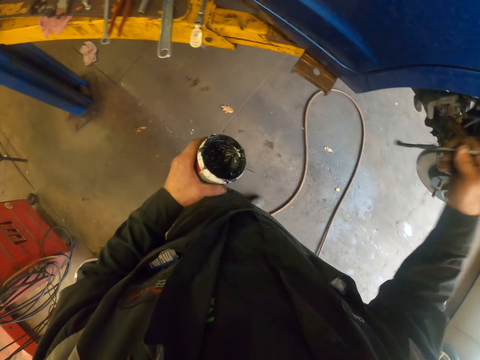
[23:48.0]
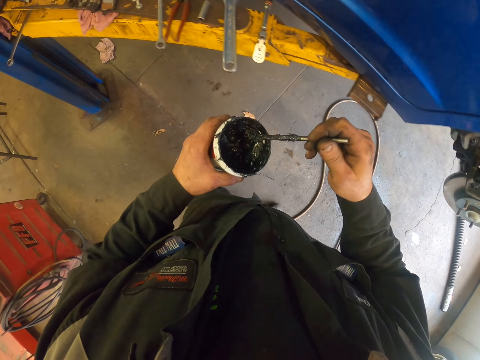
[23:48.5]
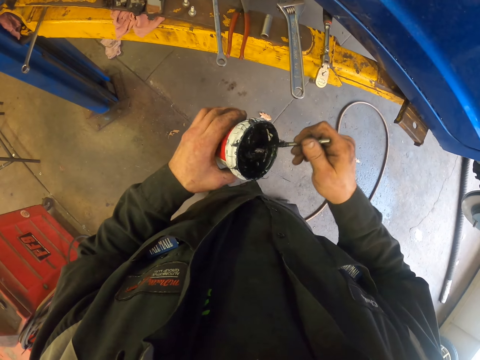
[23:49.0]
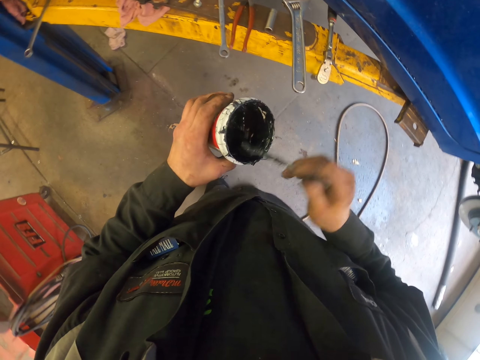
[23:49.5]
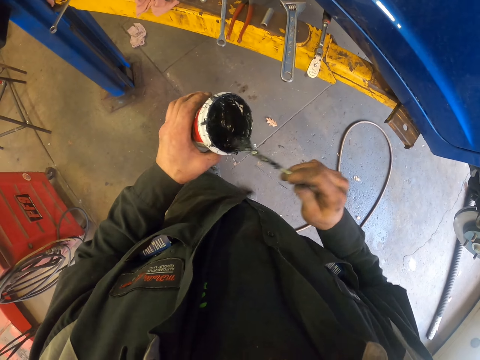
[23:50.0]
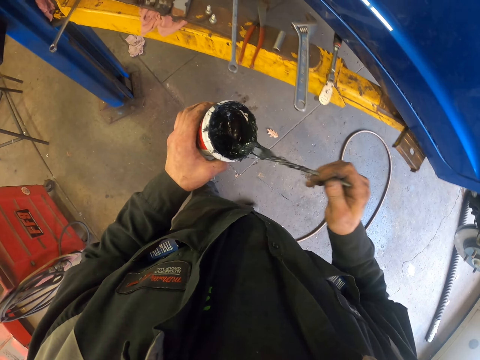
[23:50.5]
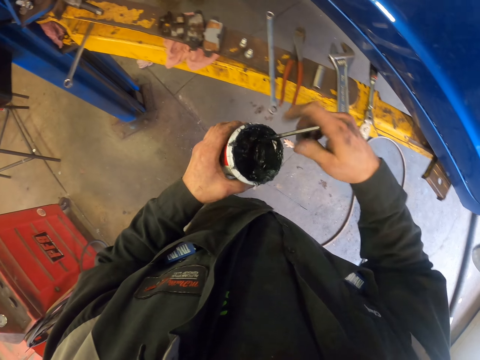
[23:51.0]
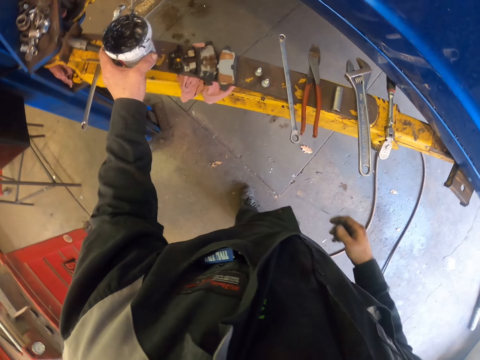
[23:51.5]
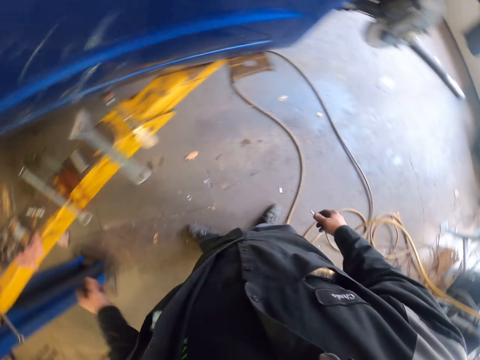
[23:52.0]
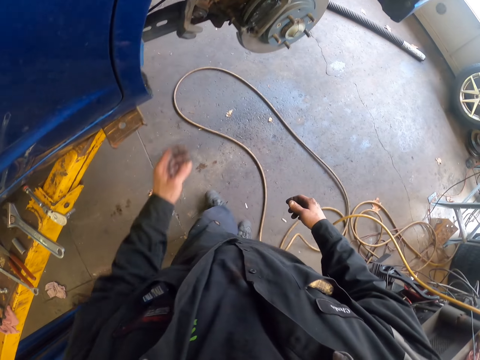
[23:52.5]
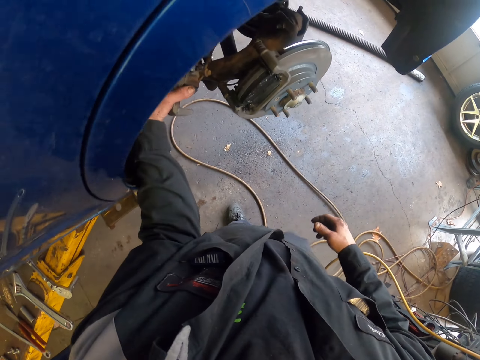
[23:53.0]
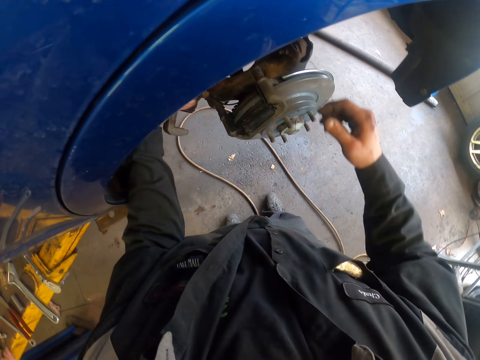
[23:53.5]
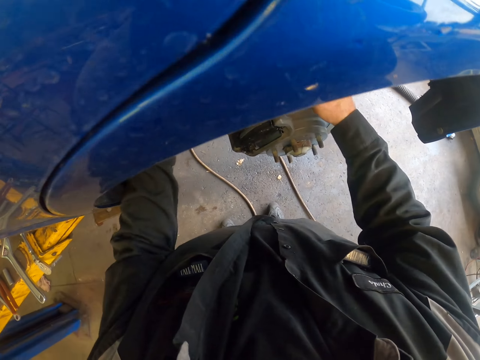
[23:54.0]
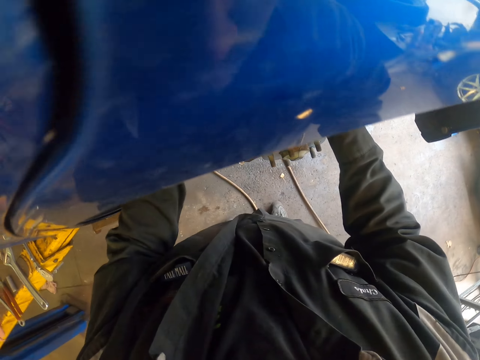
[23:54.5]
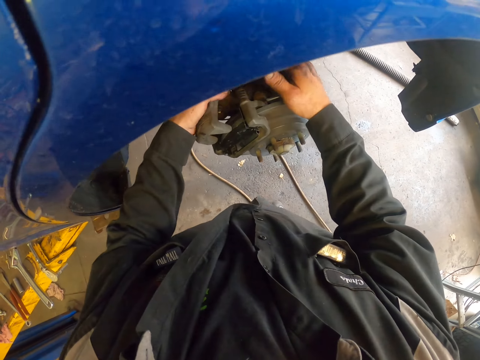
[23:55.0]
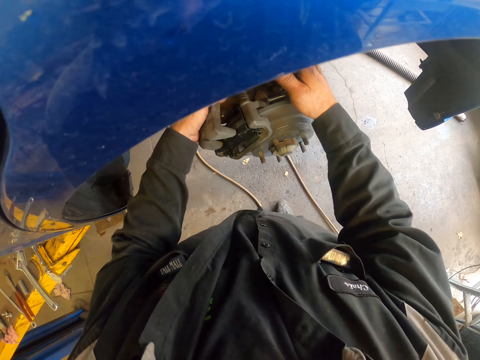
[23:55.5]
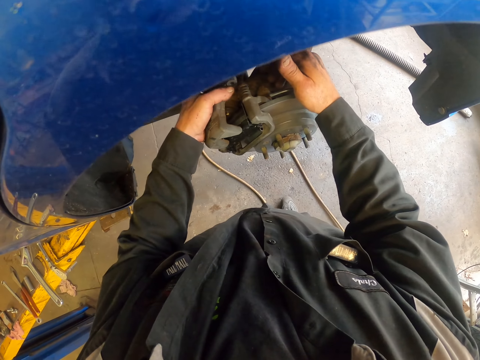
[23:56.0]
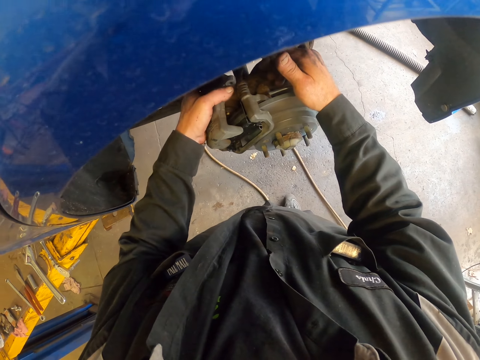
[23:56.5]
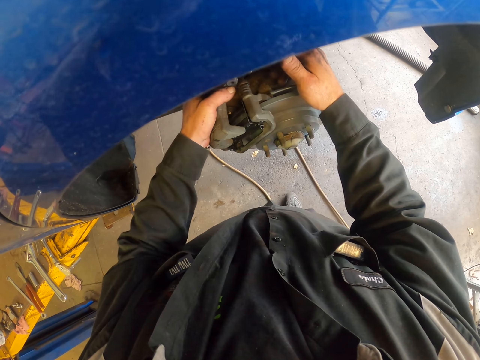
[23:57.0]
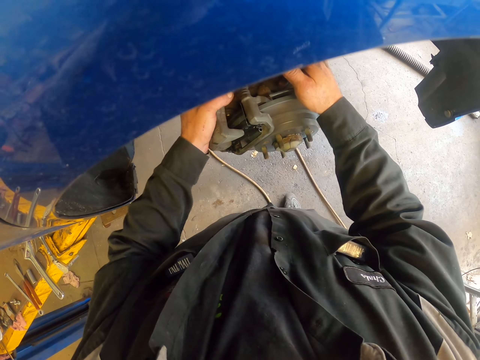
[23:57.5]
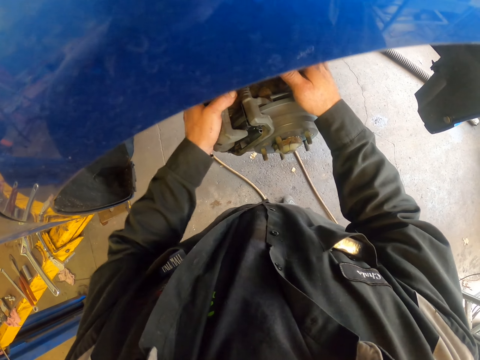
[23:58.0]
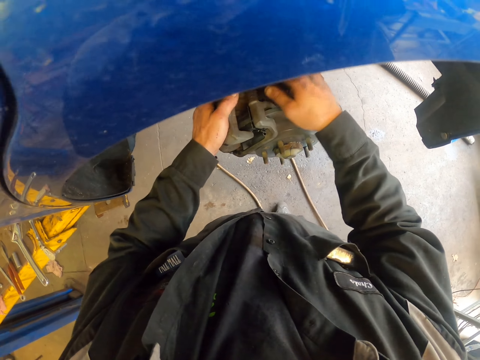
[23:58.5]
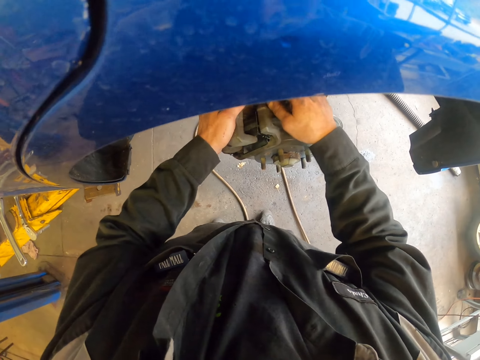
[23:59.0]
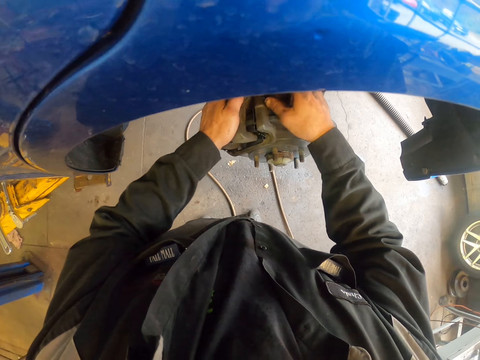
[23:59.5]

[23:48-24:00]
The camera wearer stirs grease with a piece of metal in a container. They put the piece of metal in the container. They put the container with grease on the metal structure. They walk around. They hold the wheel bearing system. They pick up the caliper. They fit the caliper on the caliper bracket.

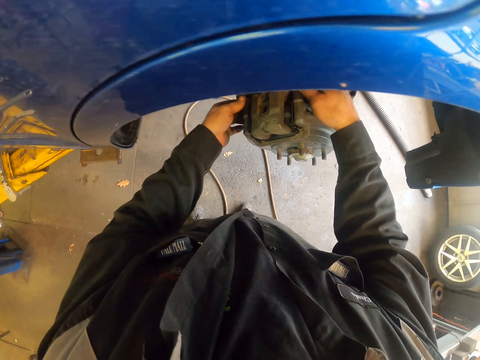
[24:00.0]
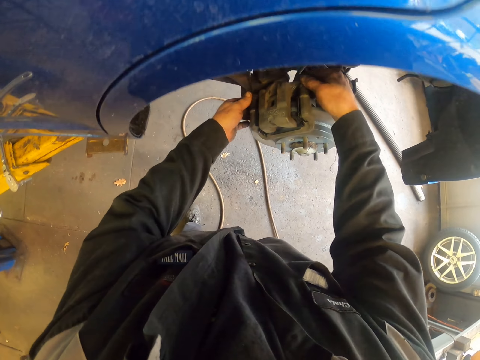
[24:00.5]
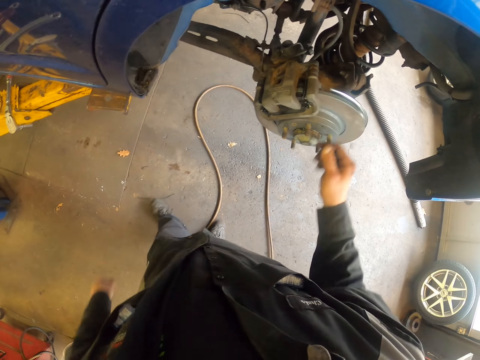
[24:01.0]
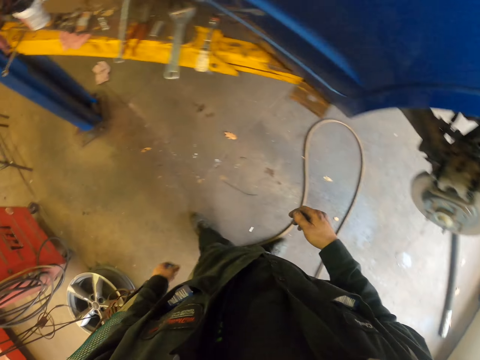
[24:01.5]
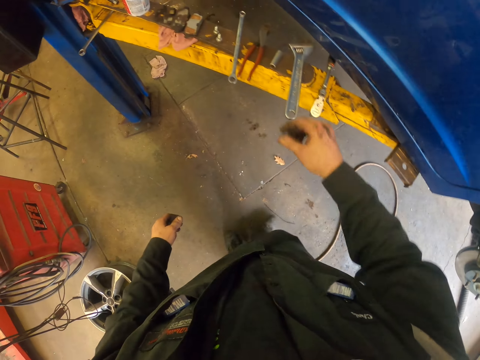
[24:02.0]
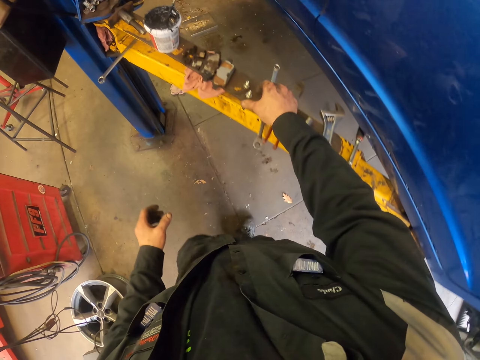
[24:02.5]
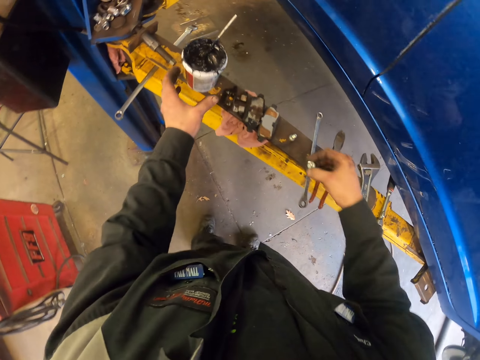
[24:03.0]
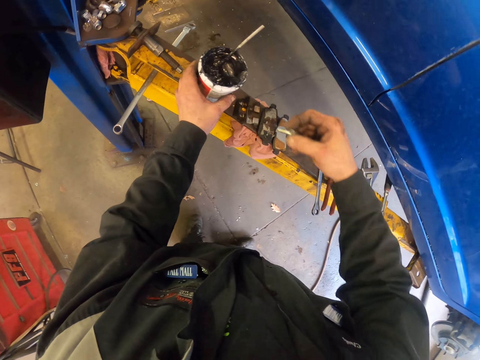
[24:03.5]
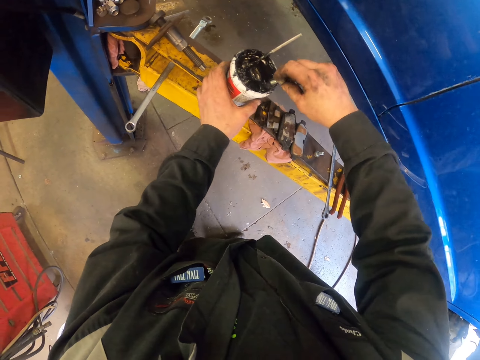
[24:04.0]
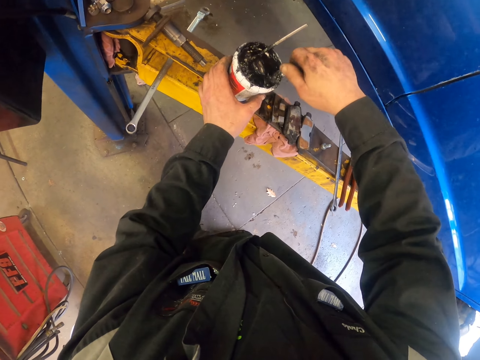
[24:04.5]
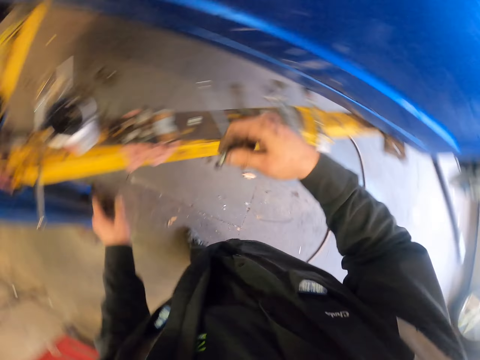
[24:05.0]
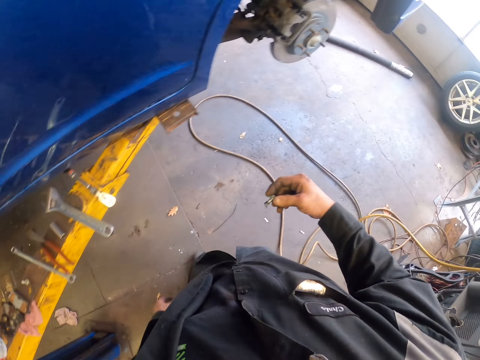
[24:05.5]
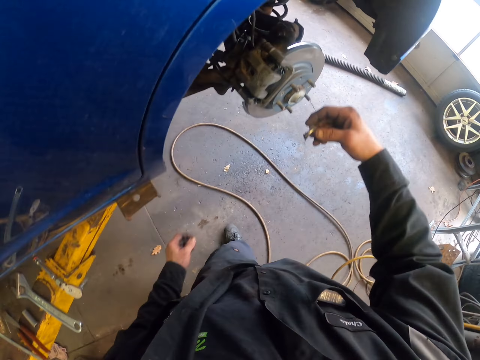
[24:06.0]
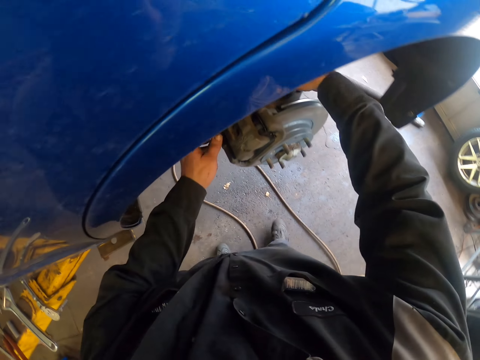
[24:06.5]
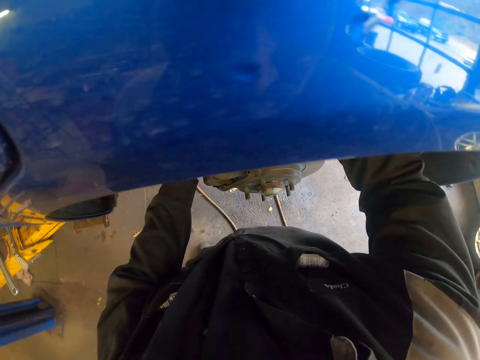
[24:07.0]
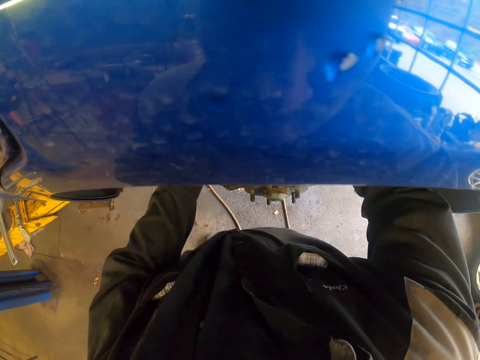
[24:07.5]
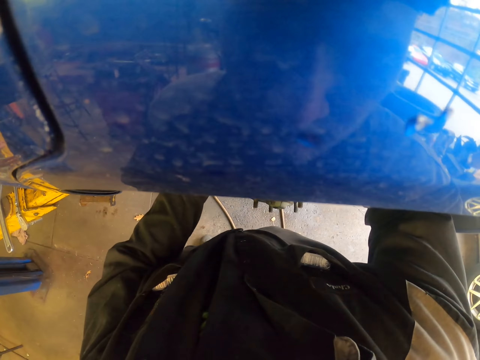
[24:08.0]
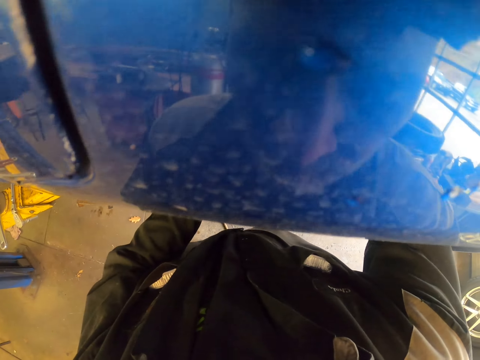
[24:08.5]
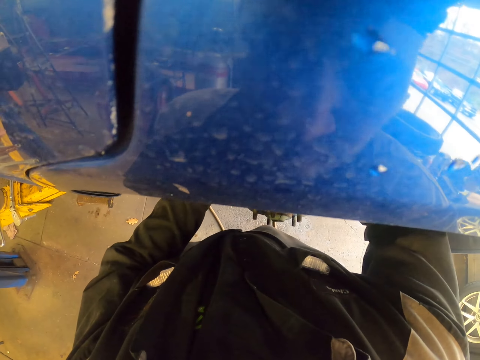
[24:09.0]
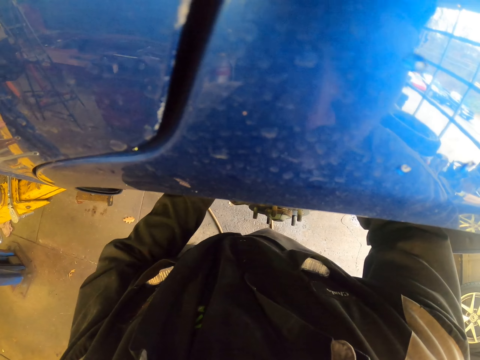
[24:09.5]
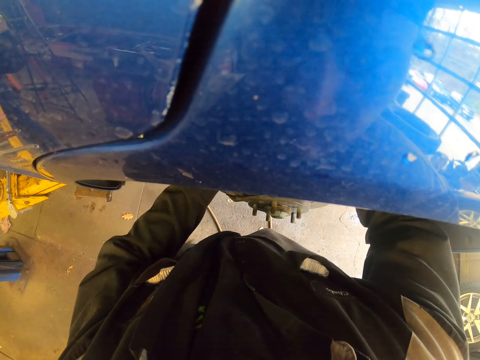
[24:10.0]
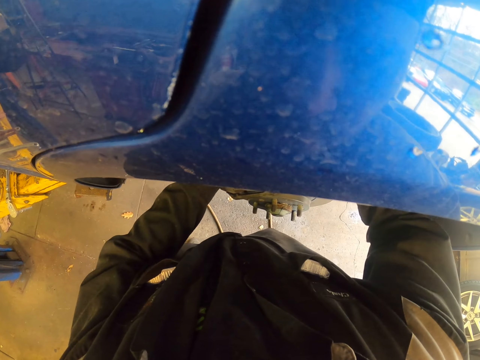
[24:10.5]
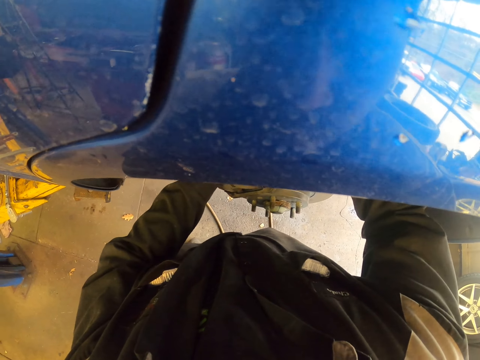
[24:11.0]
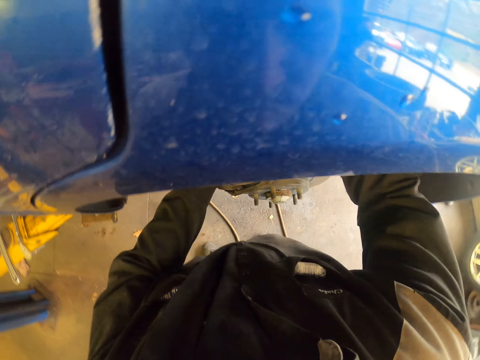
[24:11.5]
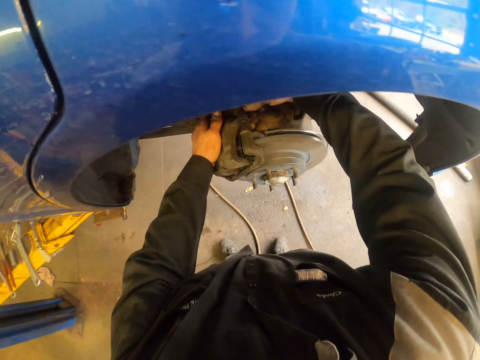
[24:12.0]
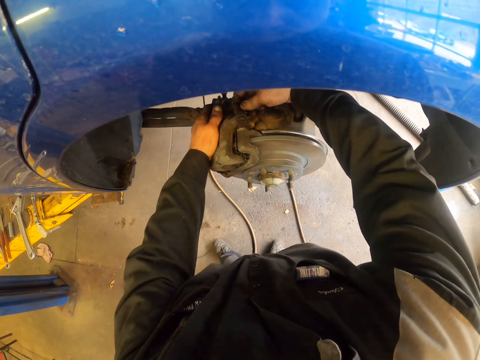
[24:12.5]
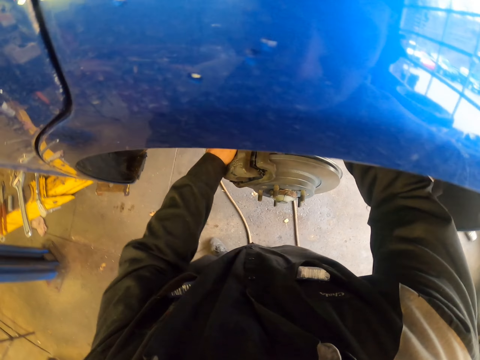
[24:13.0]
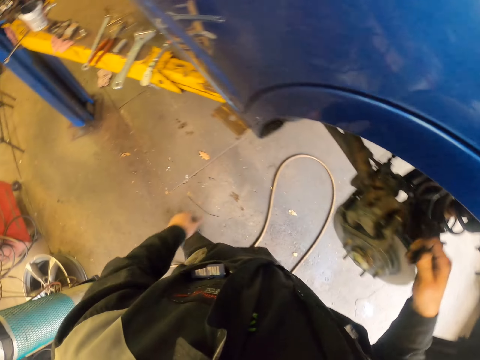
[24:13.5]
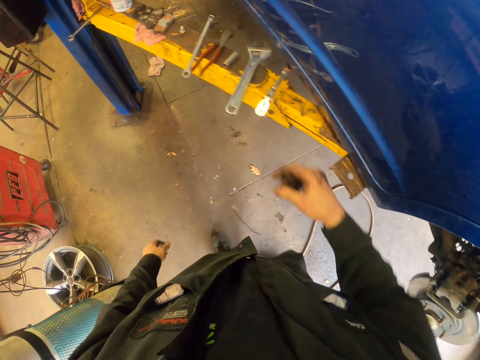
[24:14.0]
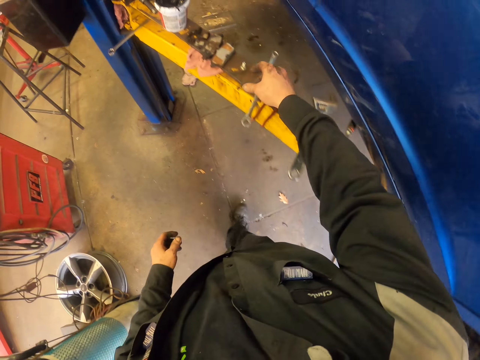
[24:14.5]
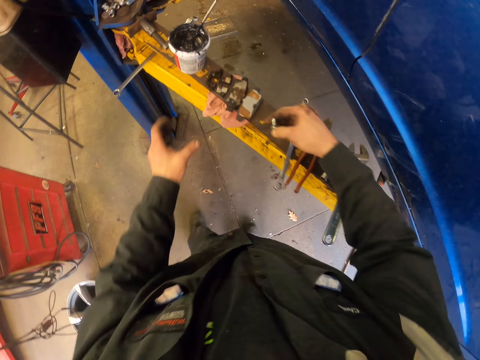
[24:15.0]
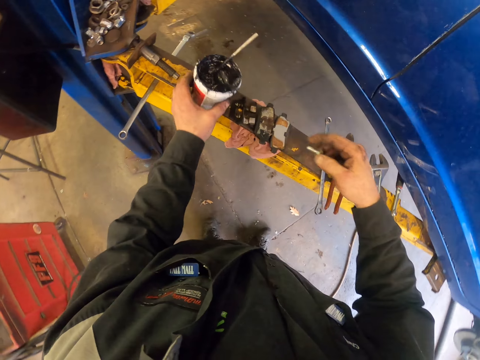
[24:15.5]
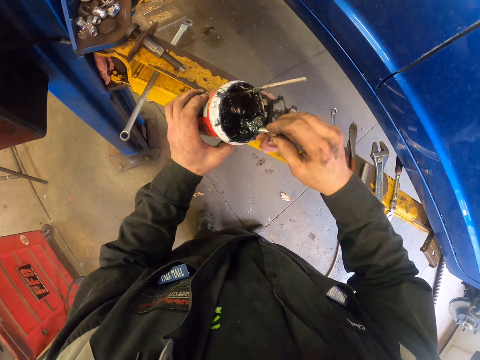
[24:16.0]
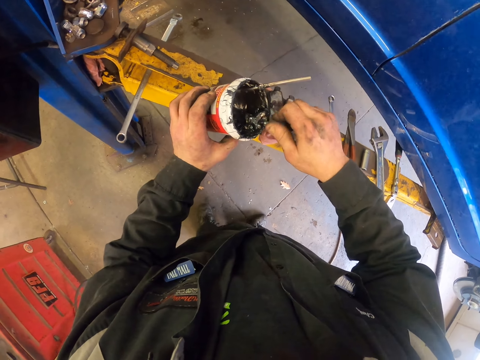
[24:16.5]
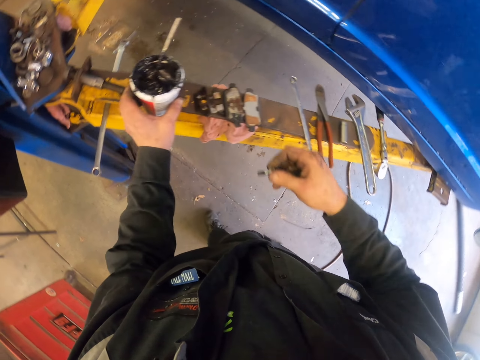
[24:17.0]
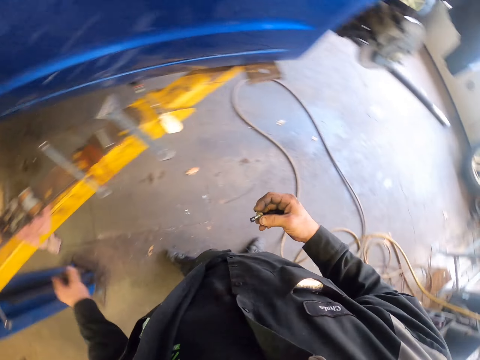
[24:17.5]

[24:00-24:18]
The camera wearer walks around. They pick up a bolt or screw on the steel. They hold a container with grease on the metal structure. They scoop grease with the screw and apply the grease on the bolts. They turn around and walk around. They fit the bolt on the caliper. They walk around. They pick up the bolt on the steel. They pick up the container with grease on the metal structure. They scoop grease with the screw. They apply the grease on the bolts. They put the container with grease on the metal structure.
